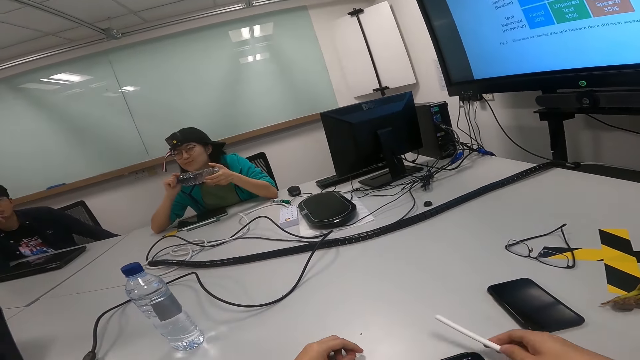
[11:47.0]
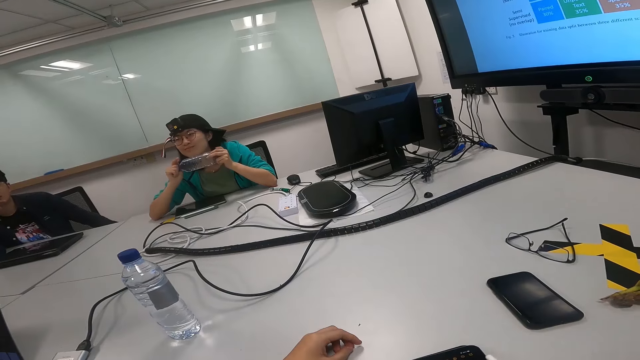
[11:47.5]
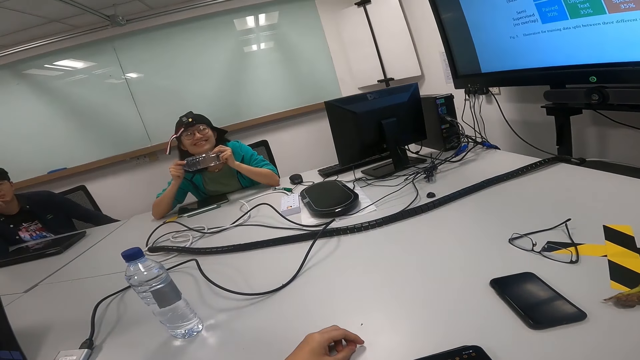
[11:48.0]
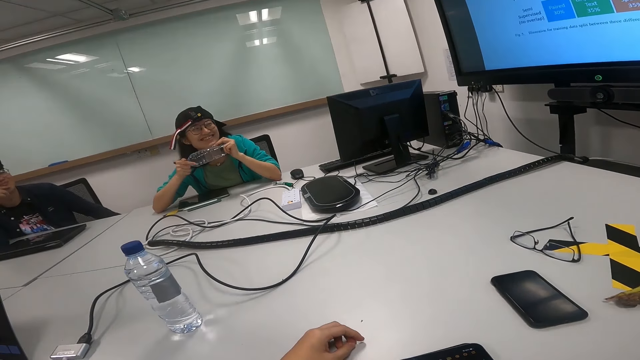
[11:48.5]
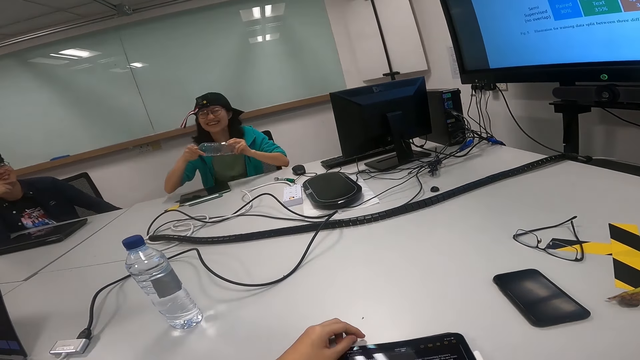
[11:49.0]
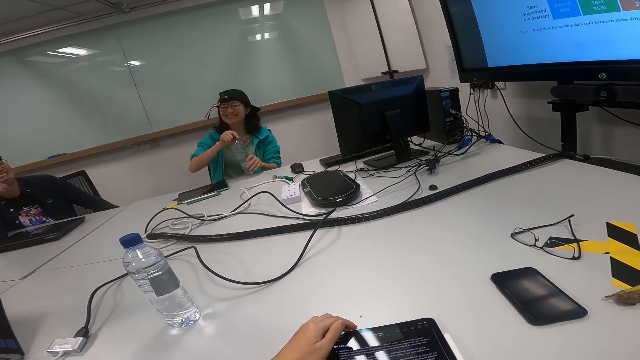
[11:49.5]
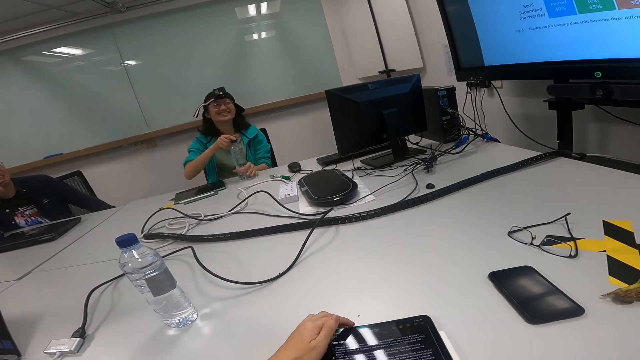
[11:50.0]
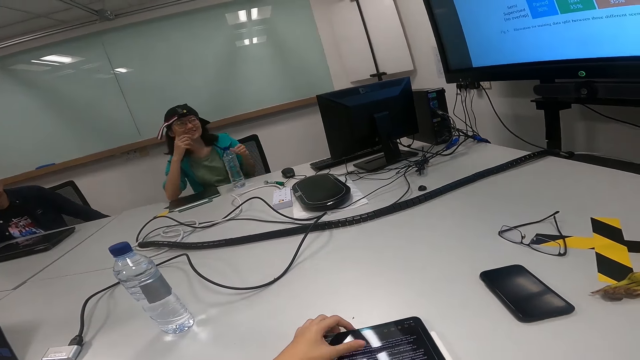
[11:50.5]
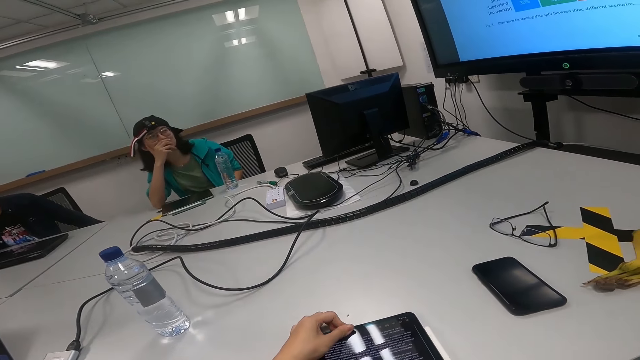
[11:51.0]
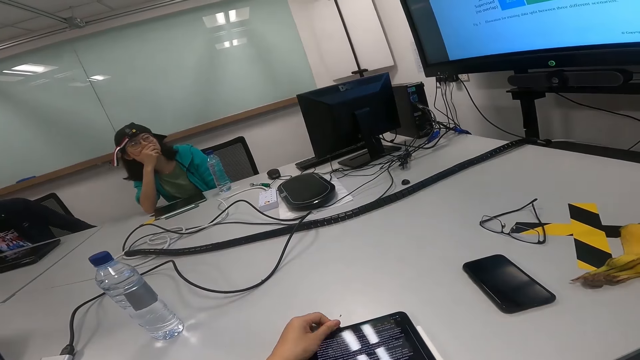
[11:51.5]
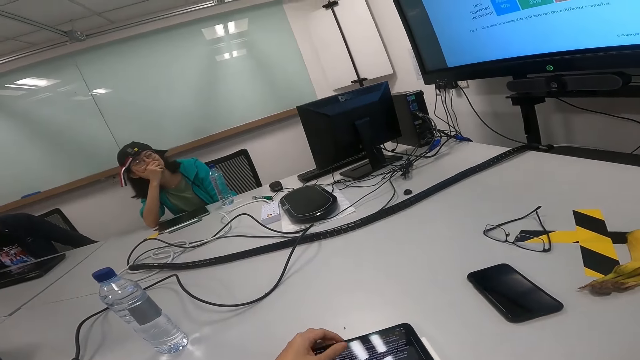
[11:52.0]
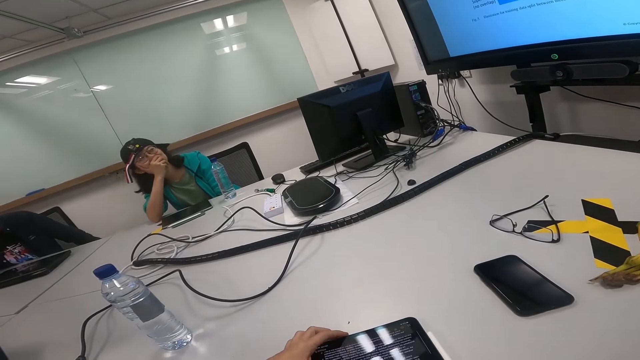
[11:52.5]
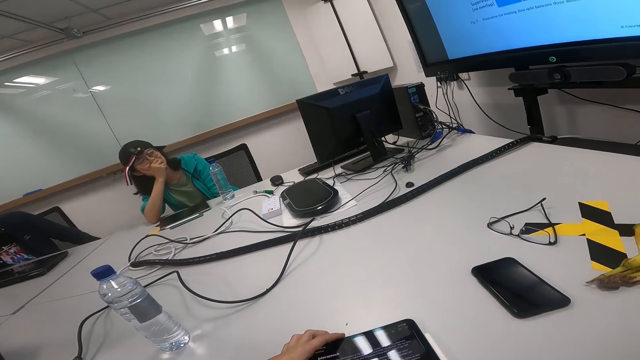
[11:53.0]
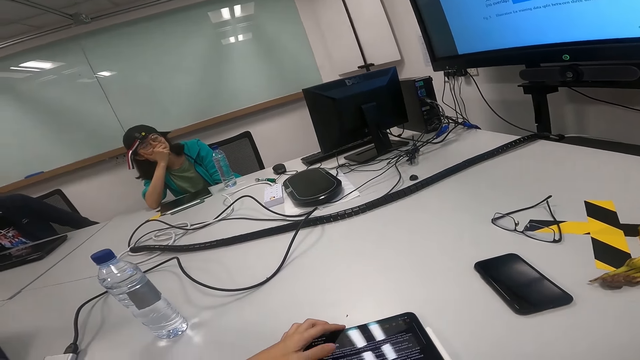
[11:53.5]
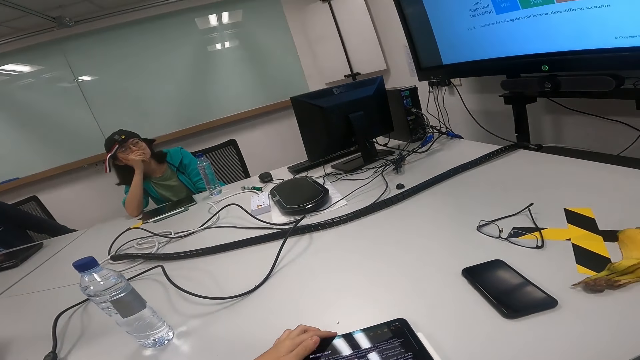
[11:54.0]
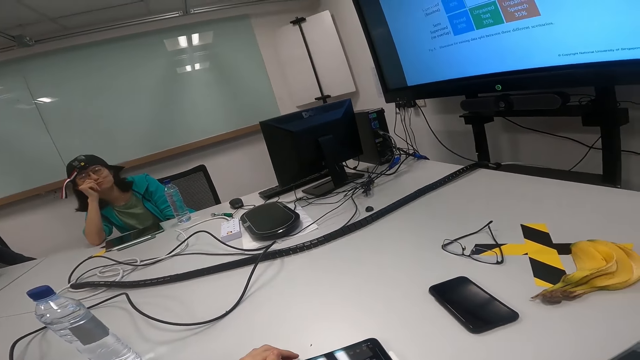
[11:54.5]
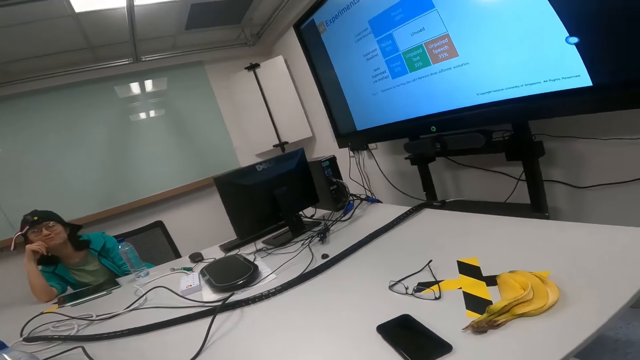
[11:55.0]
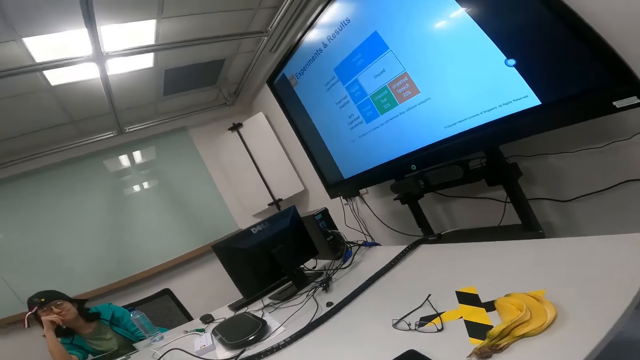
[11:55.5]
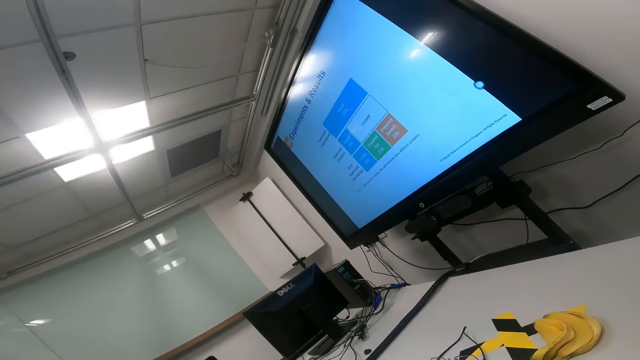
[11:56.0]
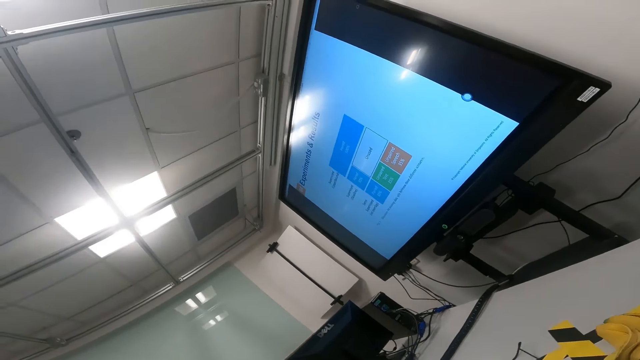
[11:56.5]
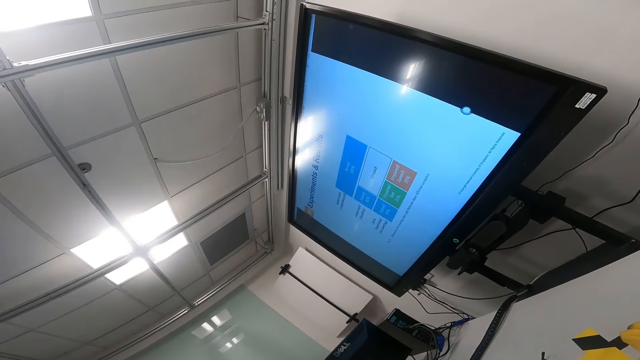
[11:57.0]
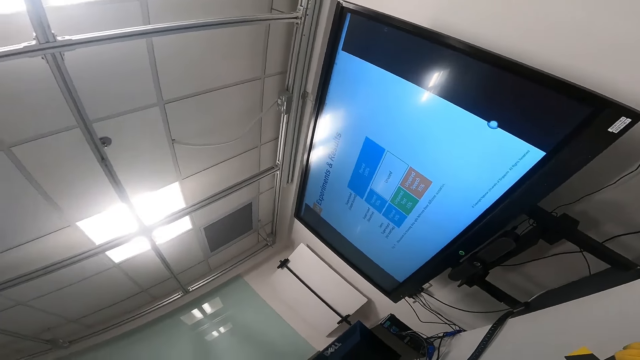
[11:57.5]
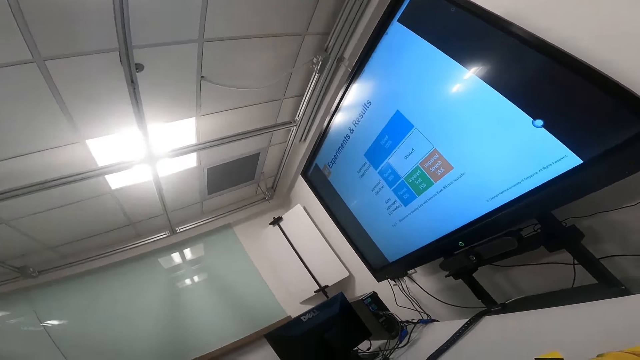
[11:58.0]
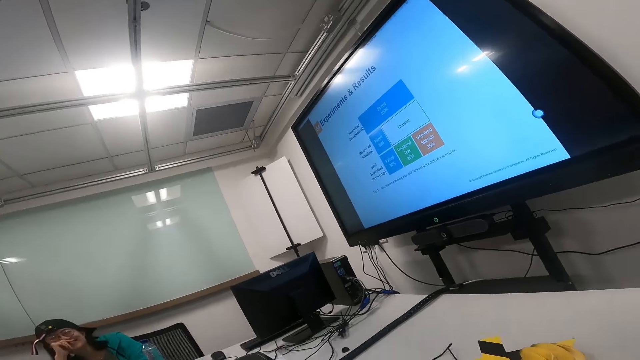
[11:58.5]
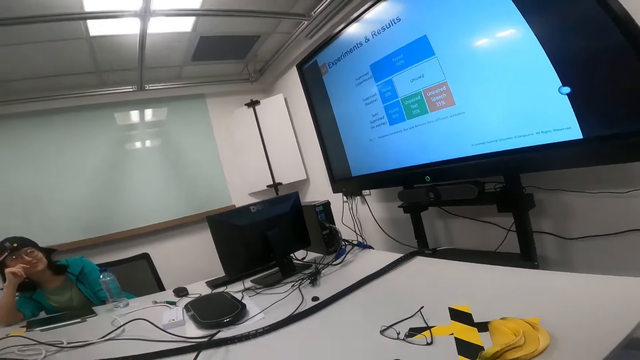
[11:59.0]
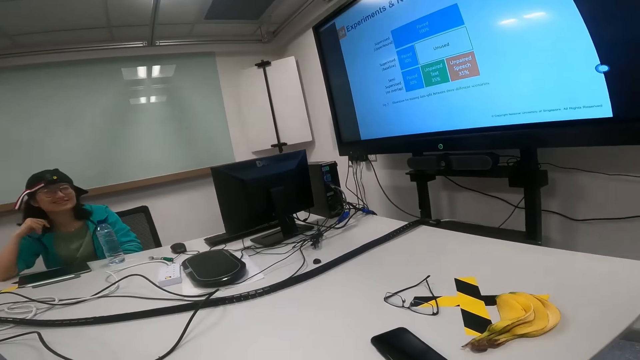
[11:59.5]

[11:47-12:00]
A woman laughs. A man laughs. The woman opens the bottle, puts the bottle on the table, drops the bottle, and puts the hand on the mouth. The camera wearer scrolls the tablet. They touch the face, look at the screen, and look around.

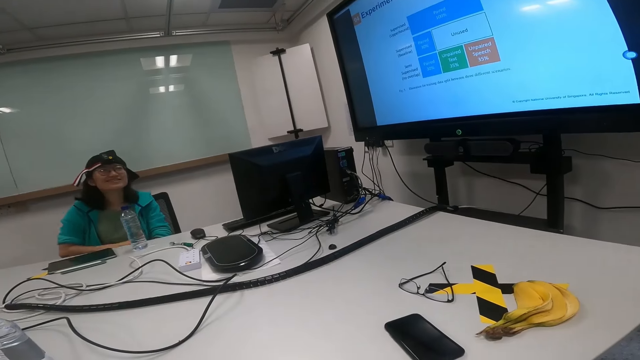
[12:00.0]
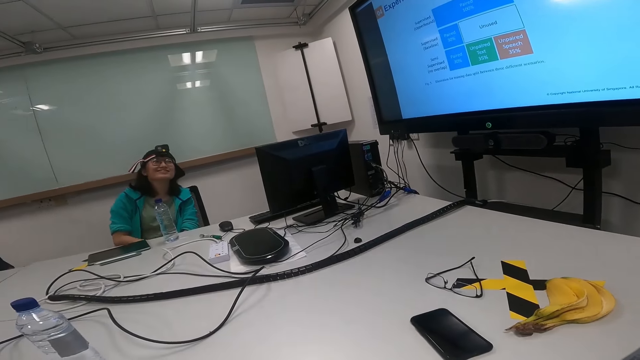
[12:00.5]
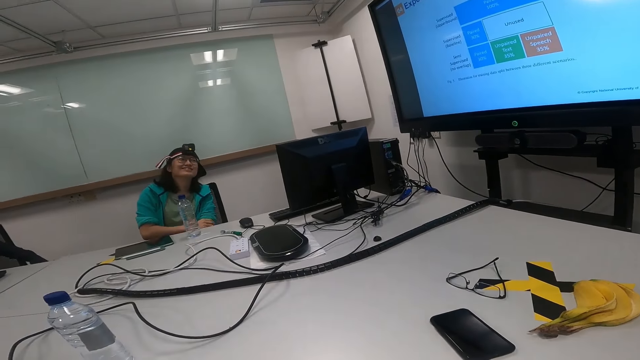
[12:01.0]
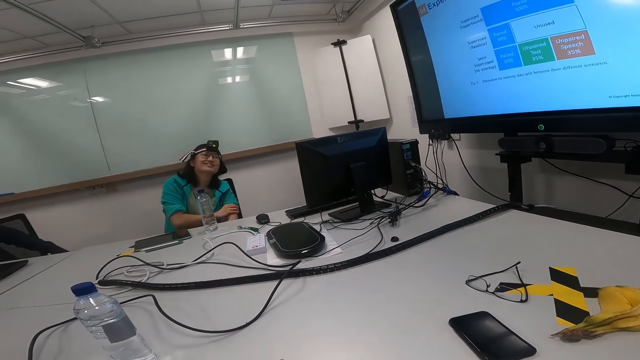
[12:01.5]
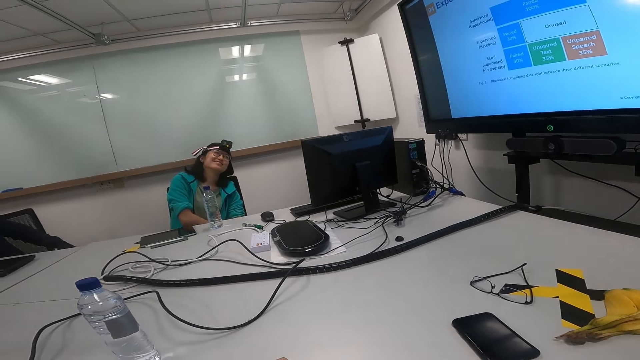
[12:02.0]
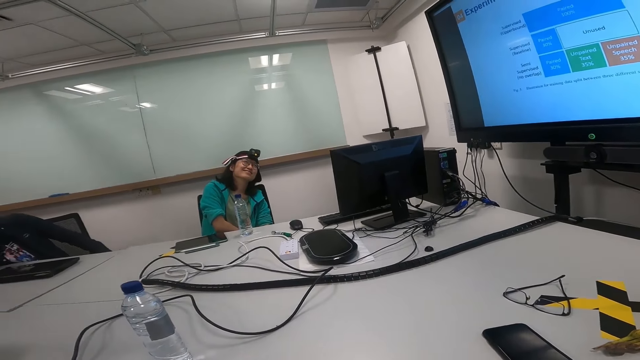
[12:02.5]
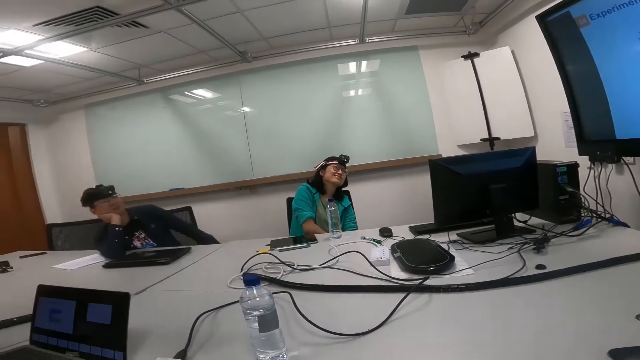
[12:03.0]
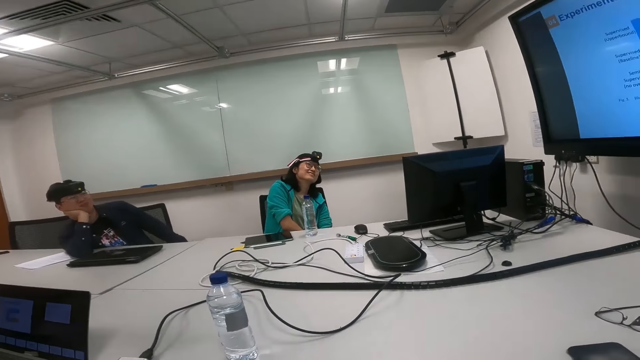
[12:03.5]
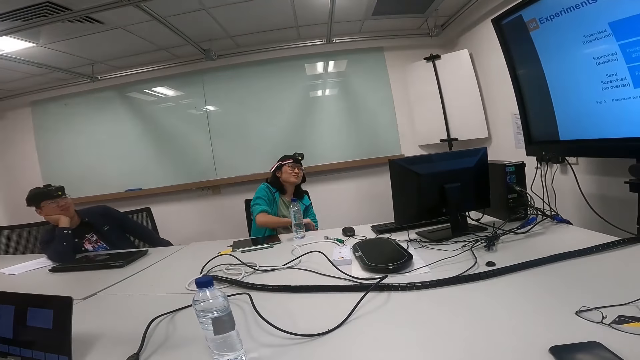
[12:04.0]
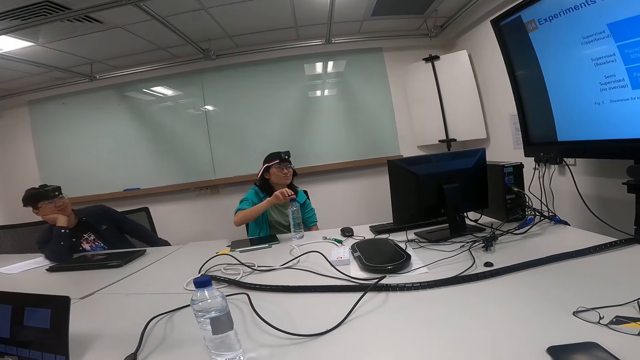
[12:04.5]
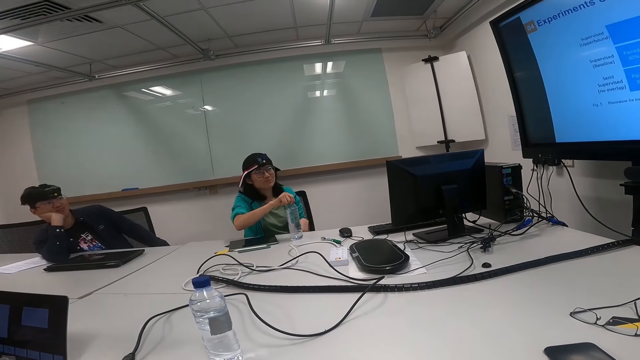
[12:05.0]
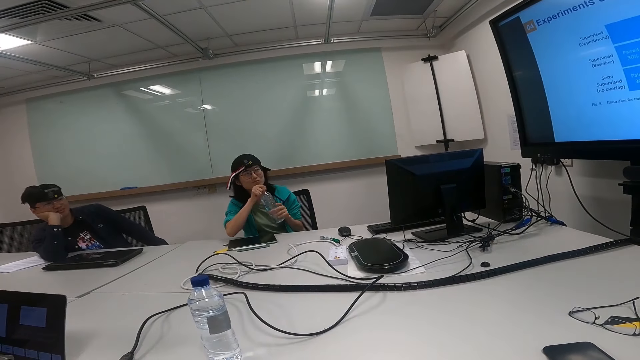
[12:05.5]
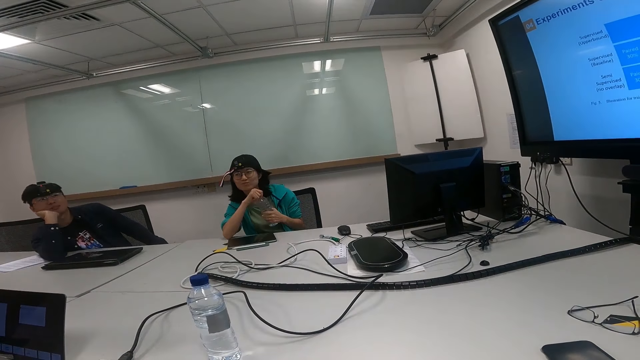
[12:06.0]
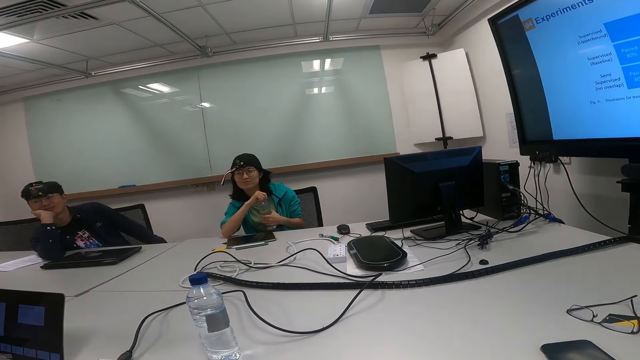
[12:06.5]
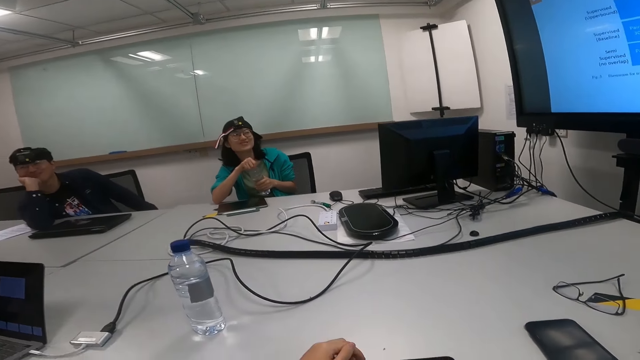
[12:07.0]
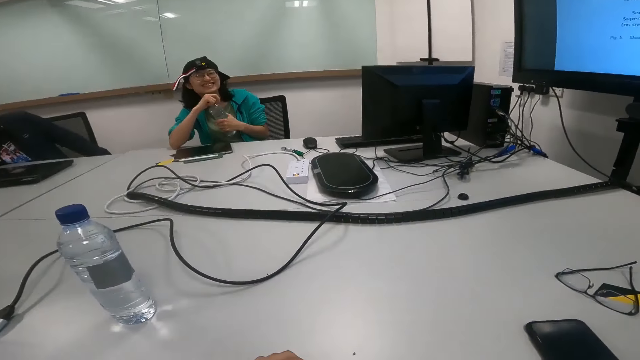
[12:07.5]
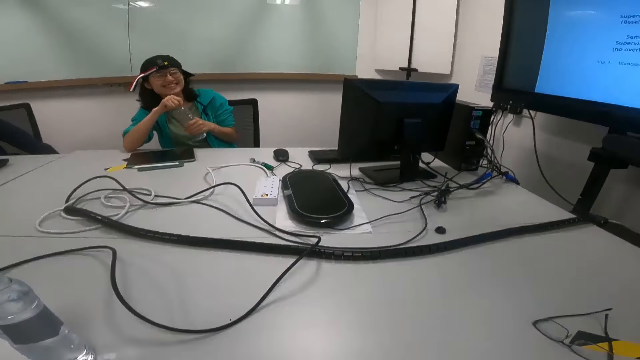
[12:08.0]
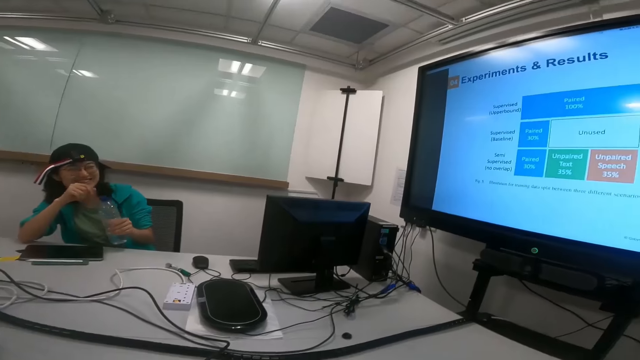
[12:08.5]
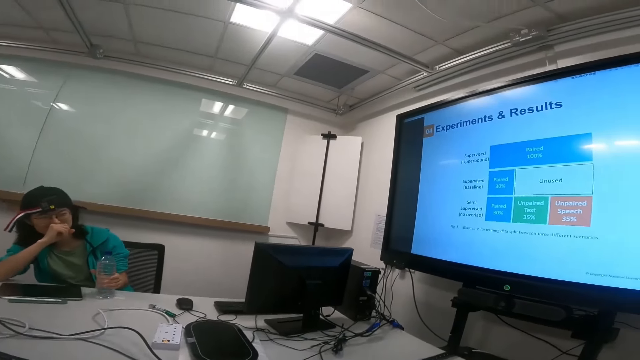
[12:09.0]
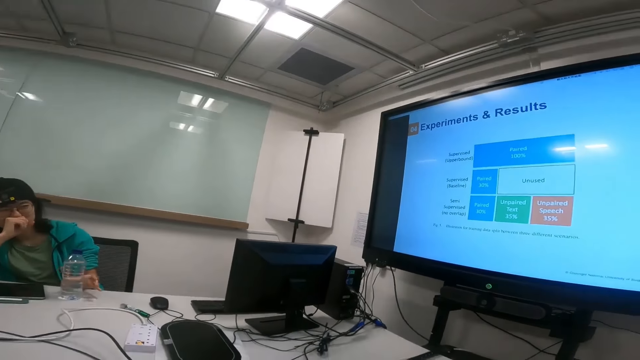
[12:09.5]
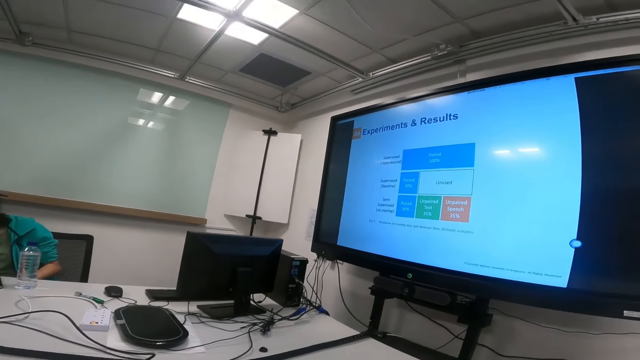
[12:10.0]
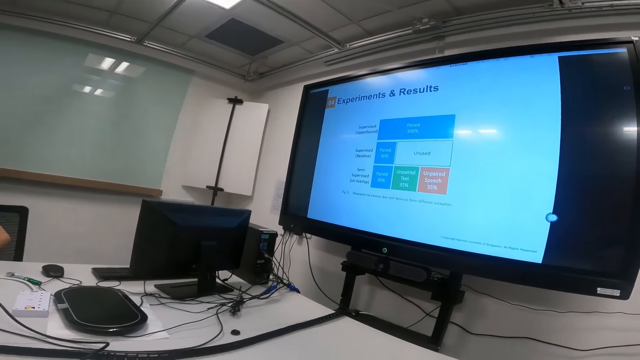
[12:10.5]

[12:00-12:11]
A woman moves the hands. A man touches the face. The camera wearer looks at the woman. The woman picks up the bottle, holds the bottle, and opens the bottle. The woman smiles. The camera wearer looks at the screen.
